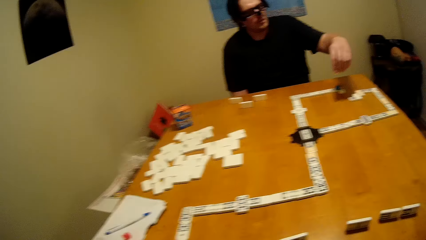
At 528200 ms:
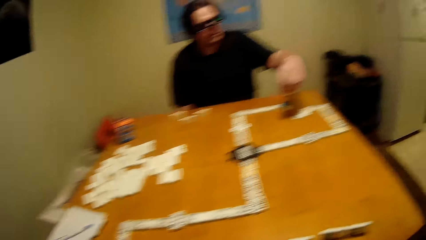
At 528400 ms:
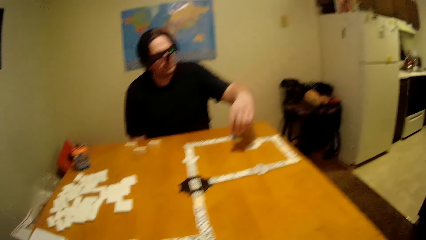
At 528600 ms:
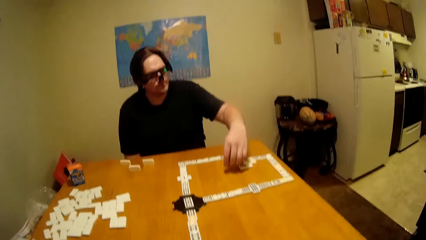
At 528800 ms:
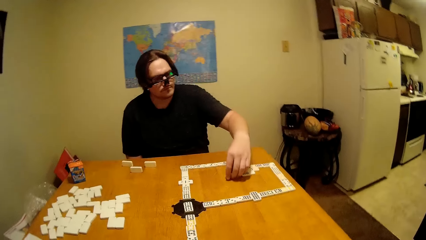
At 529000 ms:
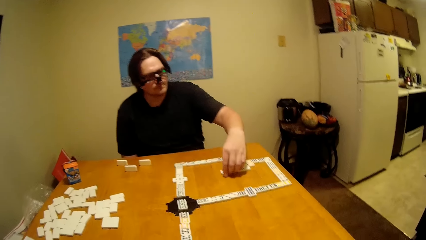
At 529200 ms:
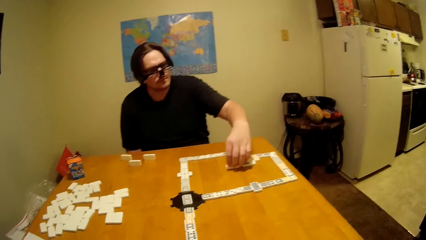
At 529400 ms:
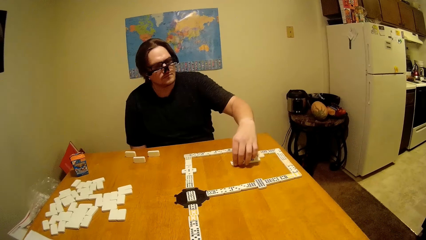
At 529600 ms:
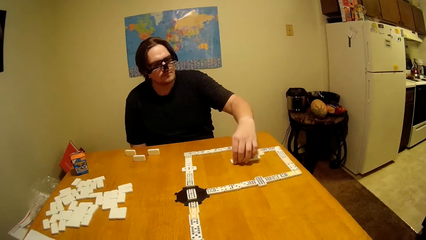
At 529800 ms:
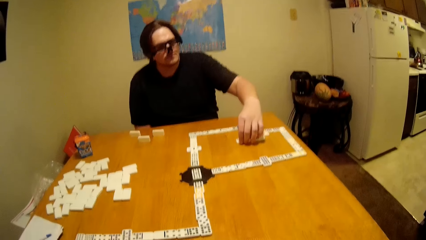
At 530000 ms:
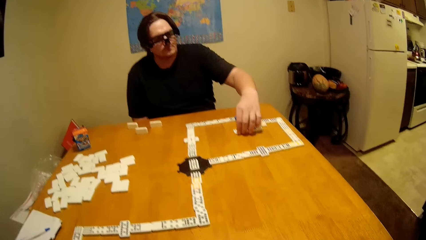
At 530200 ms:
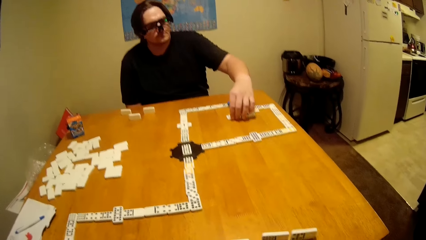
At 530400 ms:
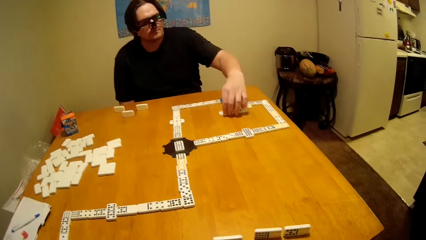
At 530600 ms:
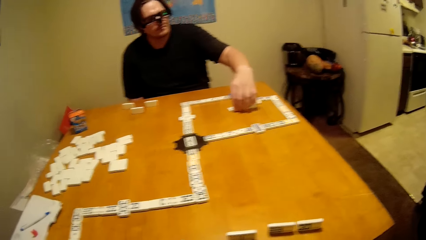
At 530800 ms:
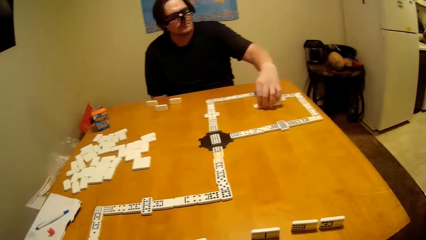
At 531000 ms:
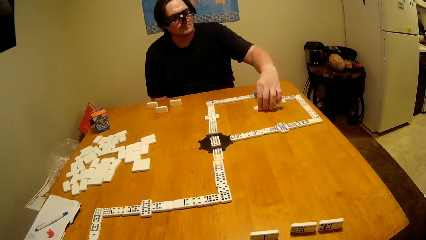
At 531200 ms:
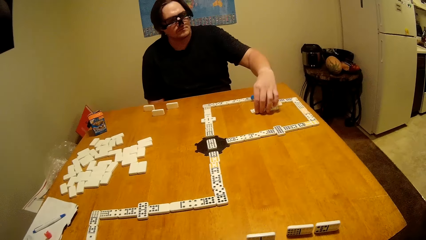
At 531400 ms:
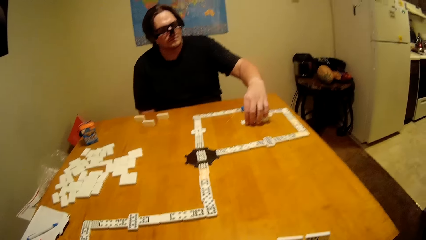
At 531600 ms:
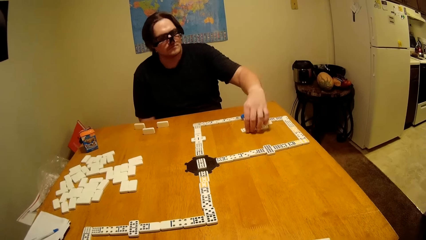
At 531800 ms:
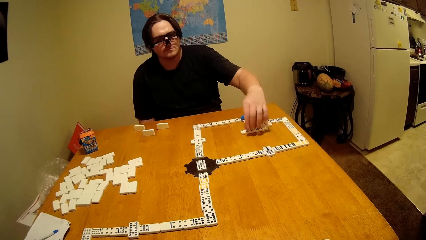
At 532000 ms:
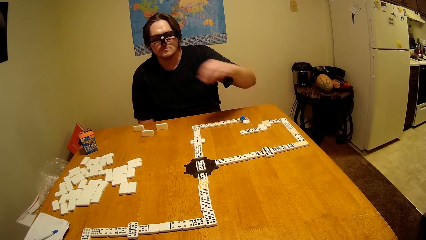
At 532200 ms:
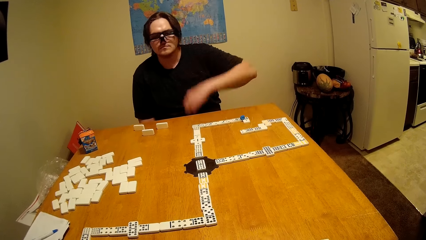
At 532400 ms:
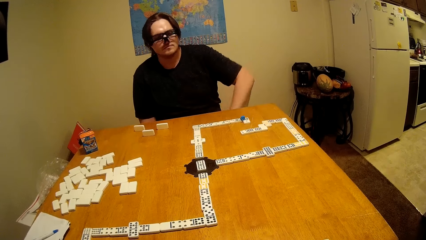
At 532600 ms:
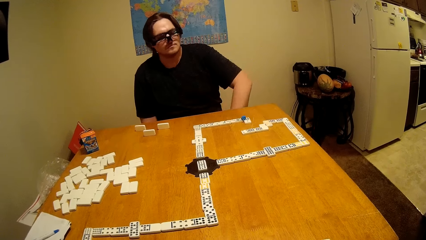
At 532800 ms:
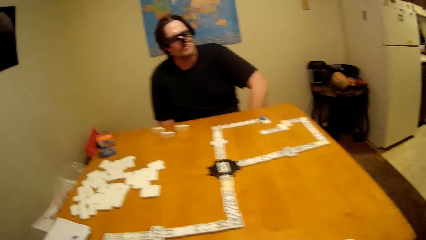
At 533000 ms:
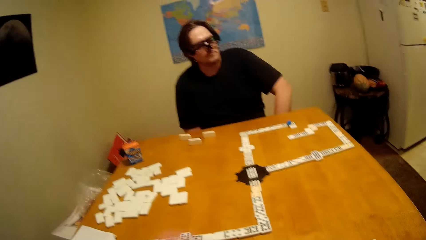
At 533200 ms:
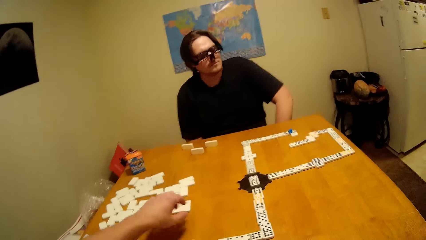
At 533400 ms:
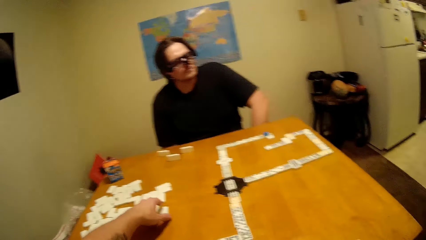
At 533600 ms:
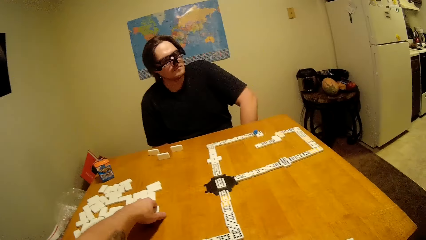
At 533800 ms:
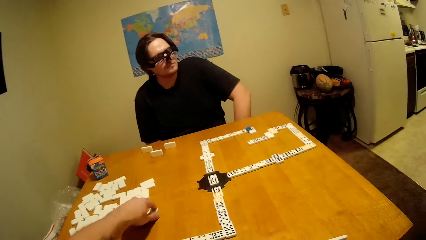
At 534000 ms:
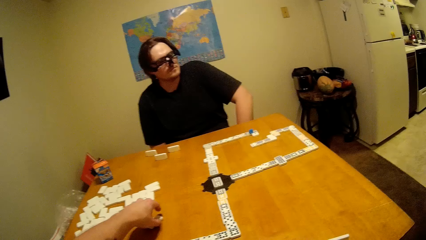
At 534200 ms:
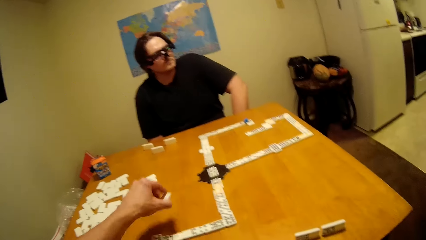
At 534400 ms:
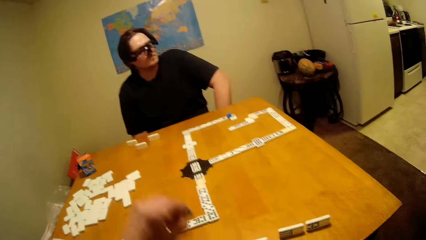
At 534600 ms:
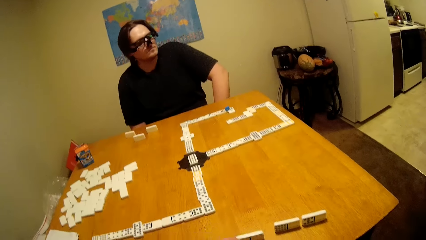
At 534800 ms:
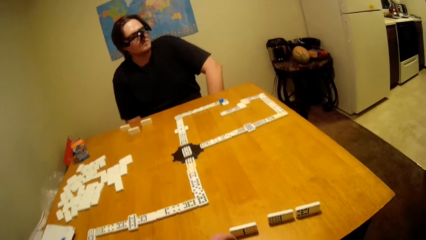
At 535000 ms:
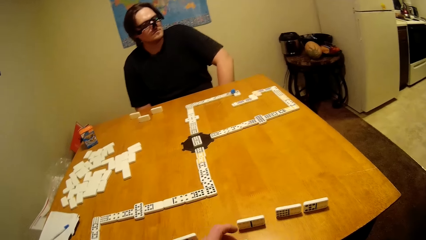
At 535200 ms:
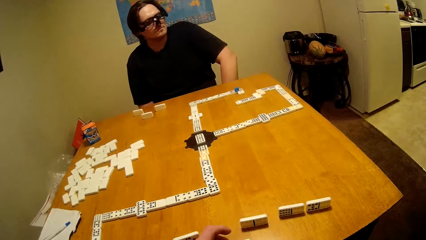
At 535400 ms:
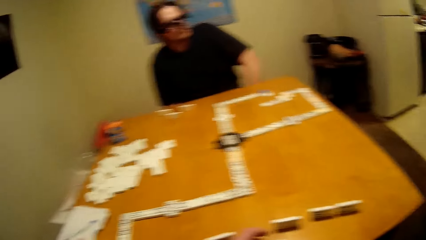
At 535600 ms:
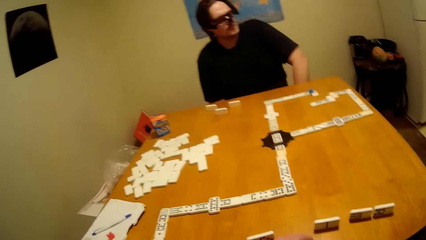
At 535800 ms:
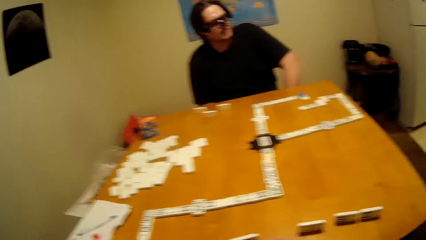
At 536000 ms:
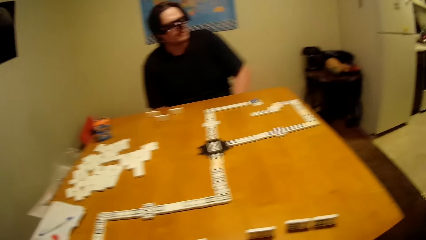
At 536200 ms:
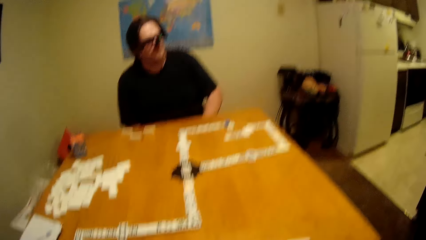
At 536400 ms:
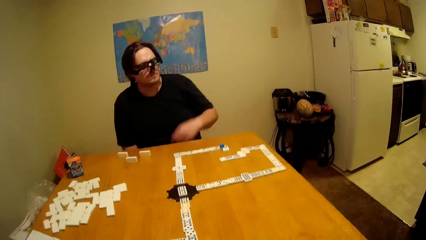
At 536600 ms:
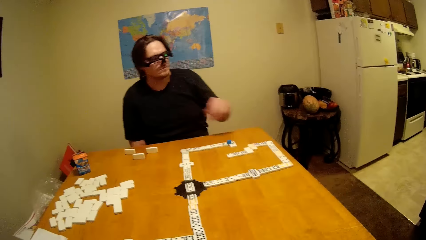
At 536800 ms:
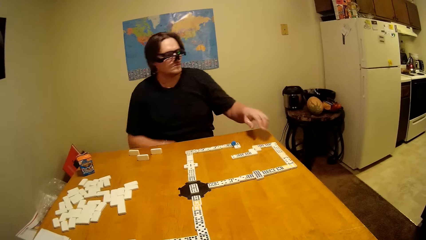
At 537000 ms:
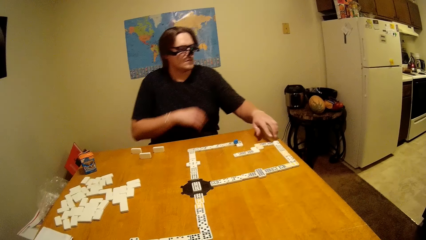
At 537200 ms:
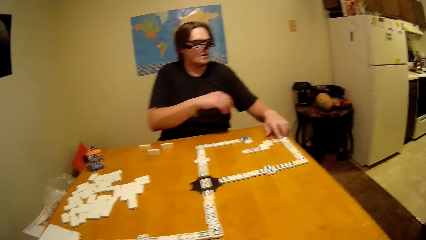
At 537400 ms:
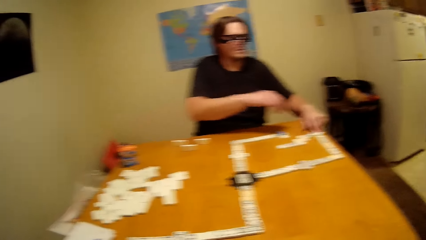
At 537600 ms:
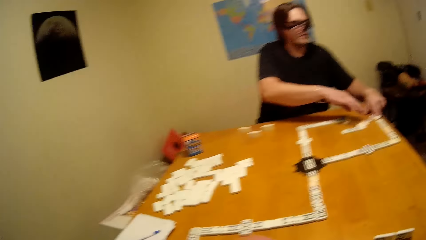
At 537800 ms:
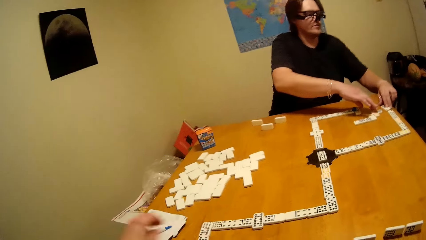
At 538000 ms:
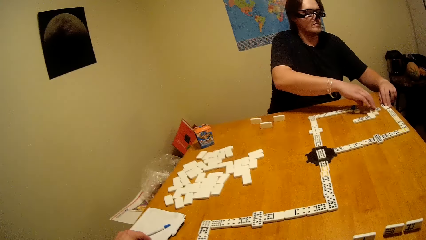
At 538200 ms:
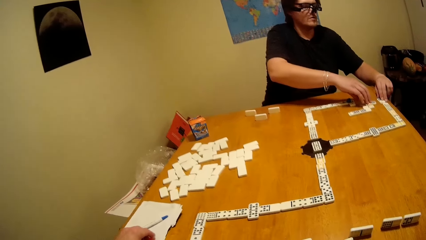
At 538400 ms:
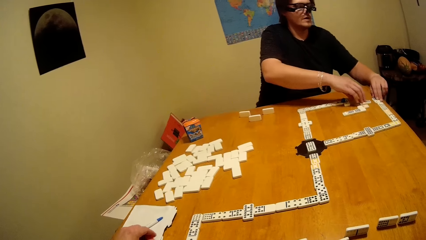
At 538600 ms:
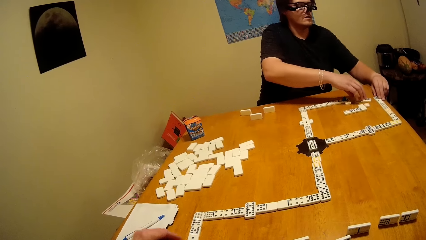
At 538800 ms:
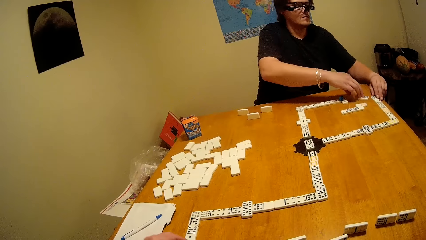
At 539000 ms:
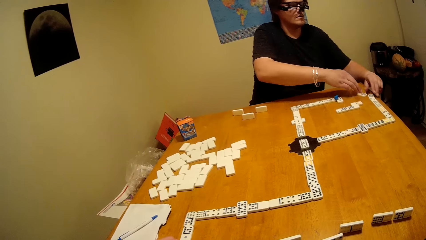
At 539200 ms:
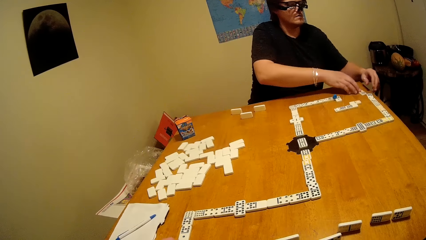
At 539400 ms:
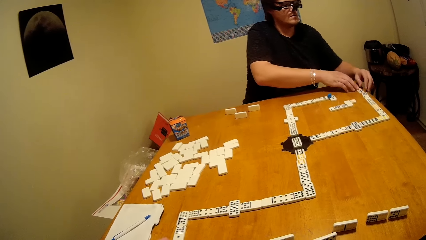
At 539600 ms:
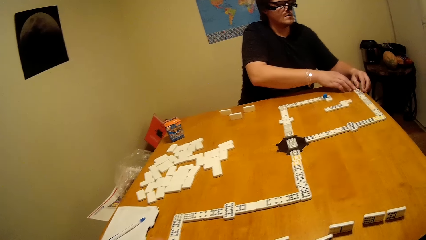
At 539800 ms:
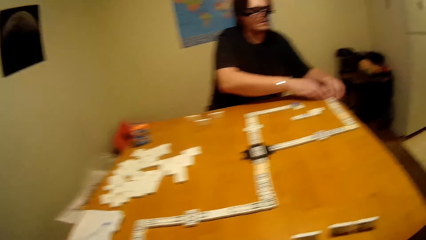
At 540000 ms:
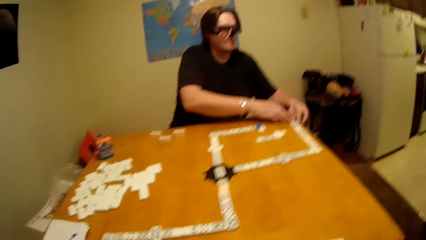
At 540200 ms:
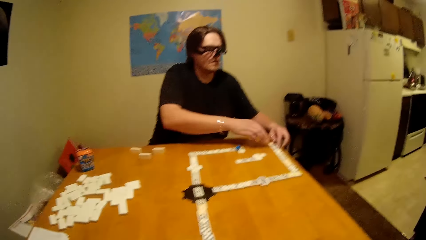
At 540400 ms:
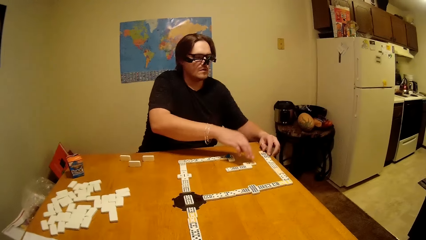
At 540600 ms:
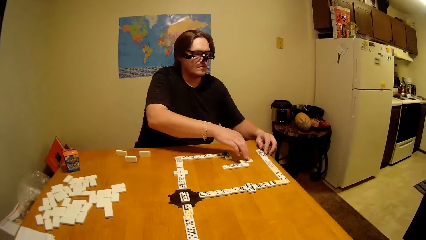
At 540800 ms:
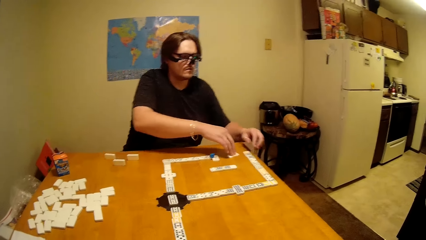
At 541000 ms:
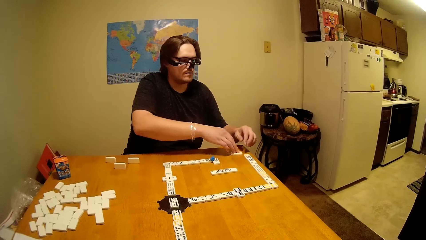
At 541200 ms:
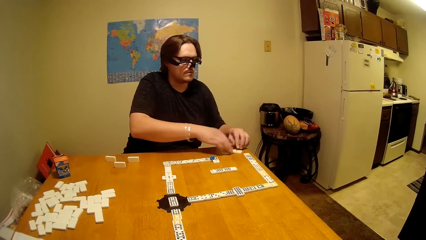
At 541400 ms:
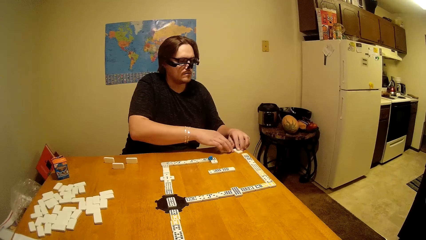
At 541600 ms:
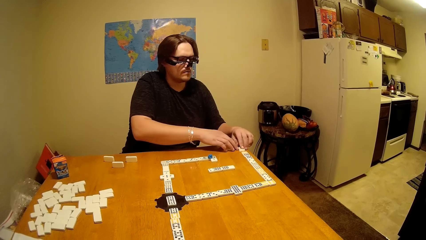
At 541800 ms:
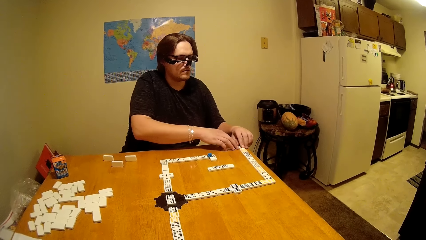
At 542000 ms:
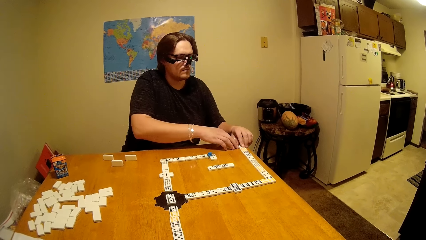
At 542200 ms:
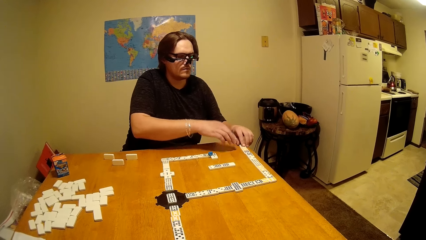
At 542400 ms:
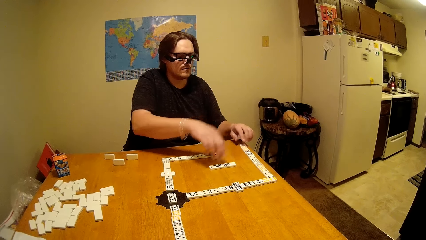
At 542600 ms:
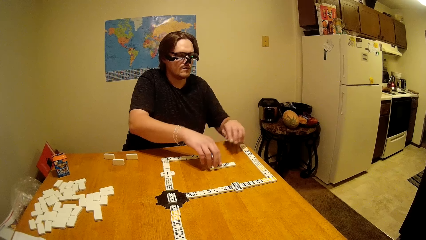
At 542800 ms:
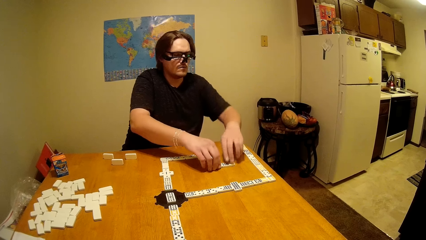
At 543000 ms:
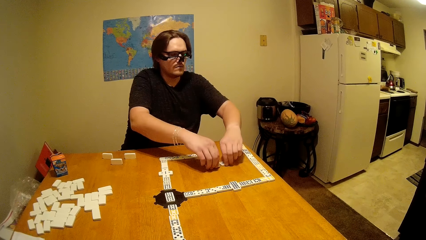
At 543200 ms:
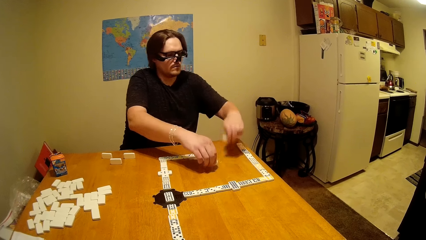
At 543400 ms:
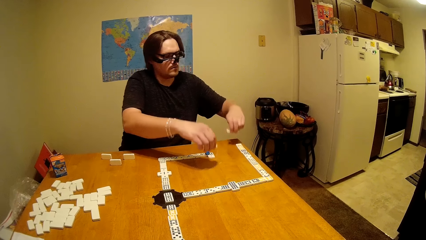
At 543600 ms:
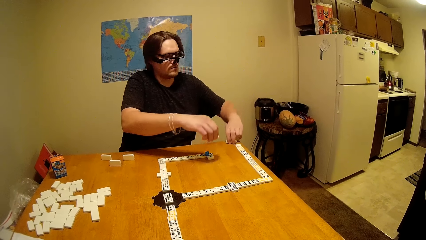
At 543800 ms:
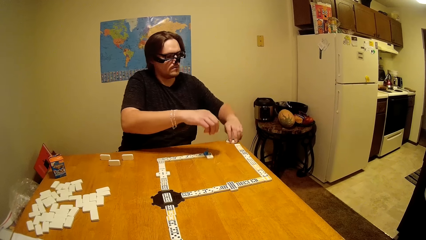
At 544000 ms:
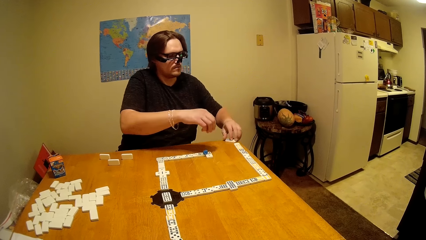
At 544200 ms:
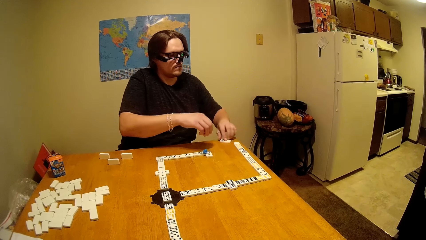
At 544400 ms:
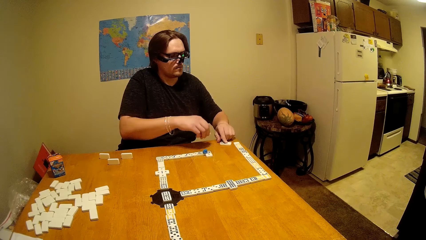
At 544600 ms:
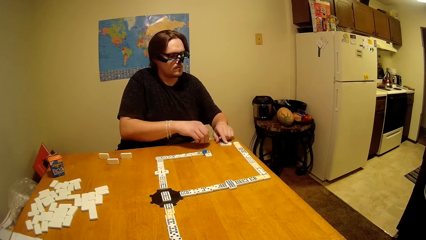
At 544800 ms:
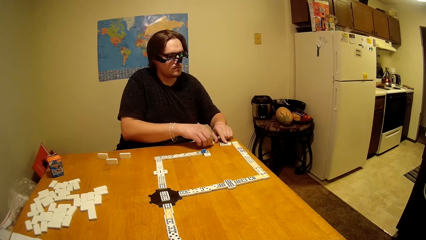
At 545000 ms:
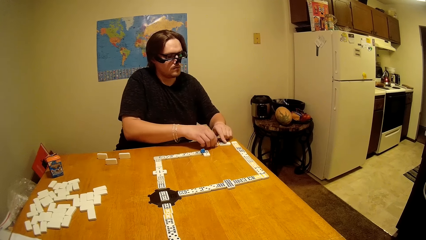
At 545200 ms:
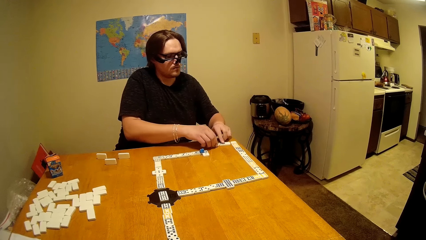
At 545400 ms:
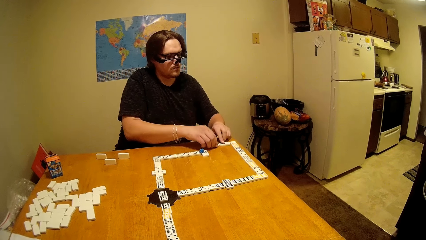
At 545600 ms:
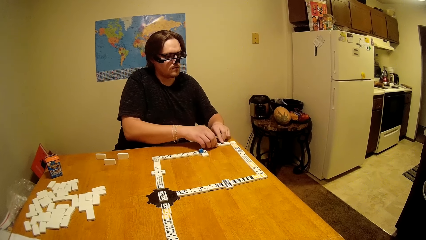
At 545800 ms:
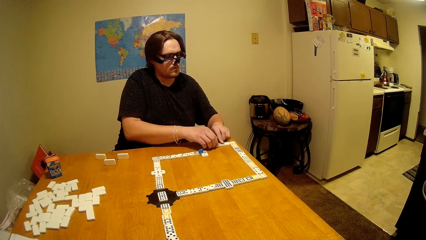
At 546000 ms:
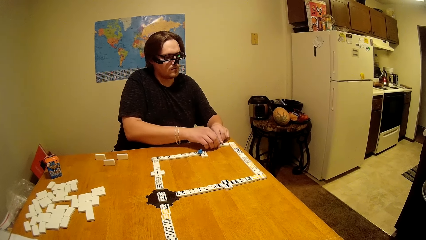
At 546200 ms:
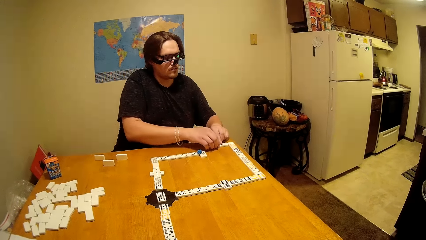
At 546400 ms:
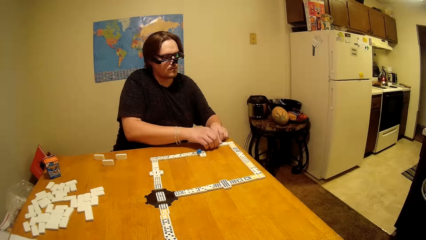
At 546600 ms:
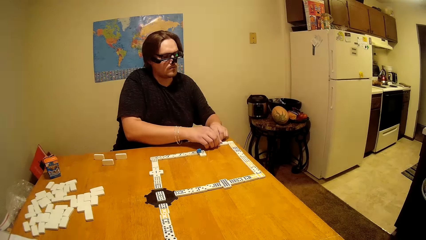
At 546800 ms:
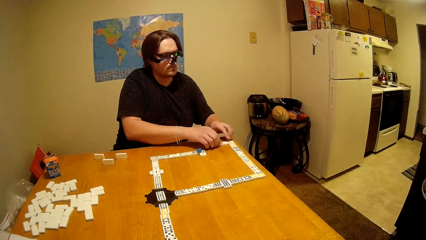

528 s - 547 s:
A man puts the dominoes piece down and plays a dice. The camera wearer takes the dominoes piece and plays the dice. They put the dominoes piece down. The man plays the dice and arranges the dominoes piece.
